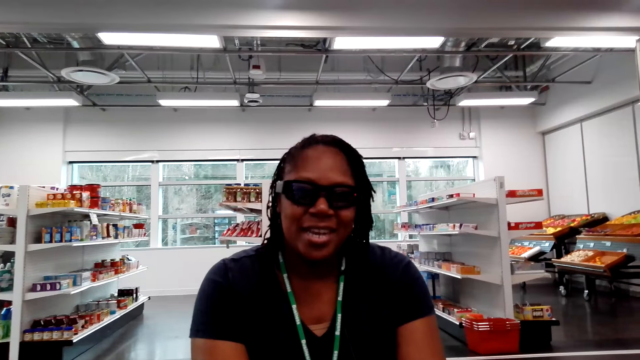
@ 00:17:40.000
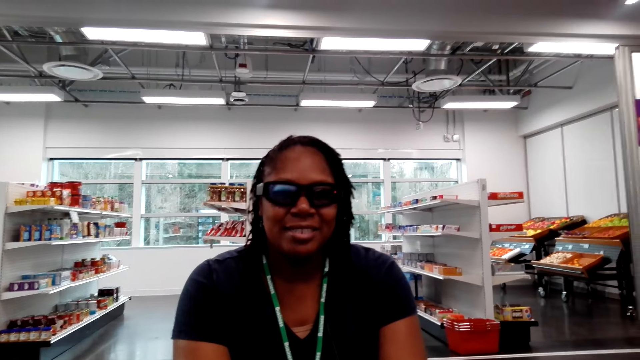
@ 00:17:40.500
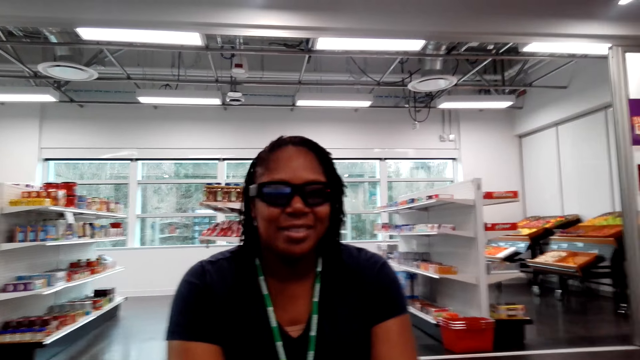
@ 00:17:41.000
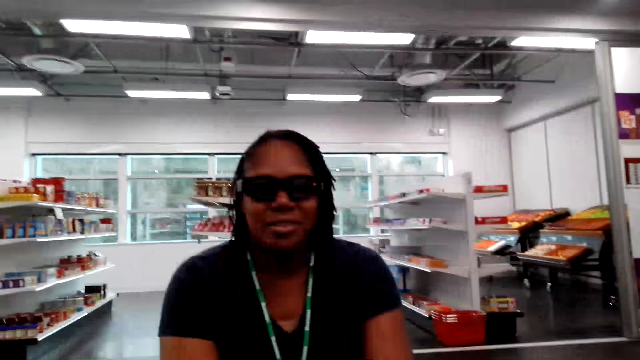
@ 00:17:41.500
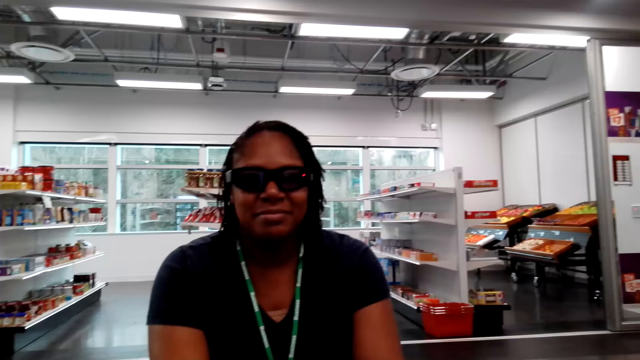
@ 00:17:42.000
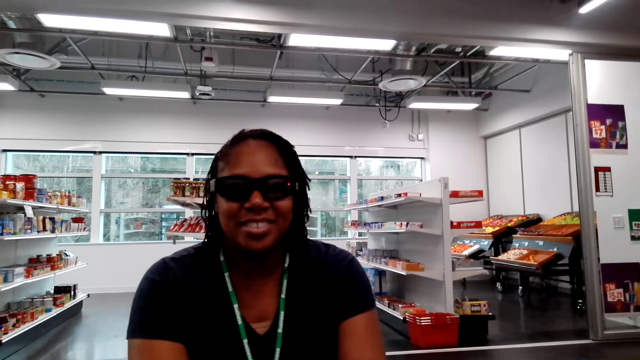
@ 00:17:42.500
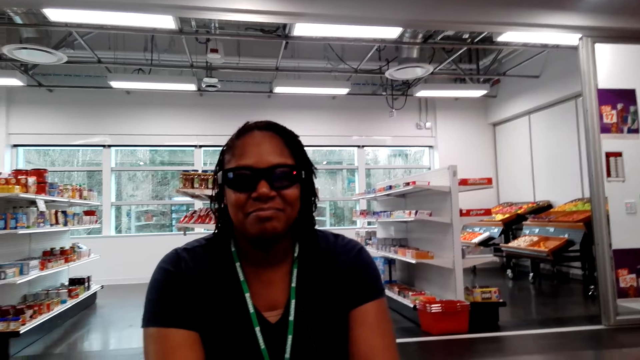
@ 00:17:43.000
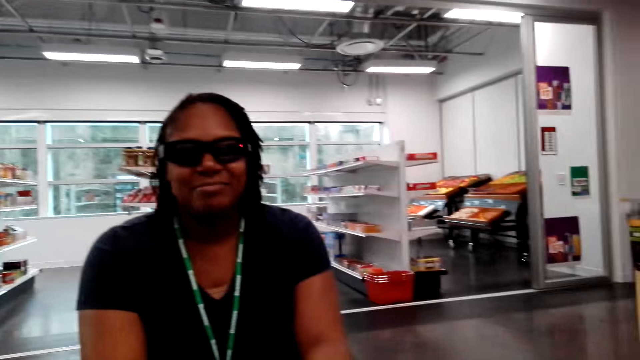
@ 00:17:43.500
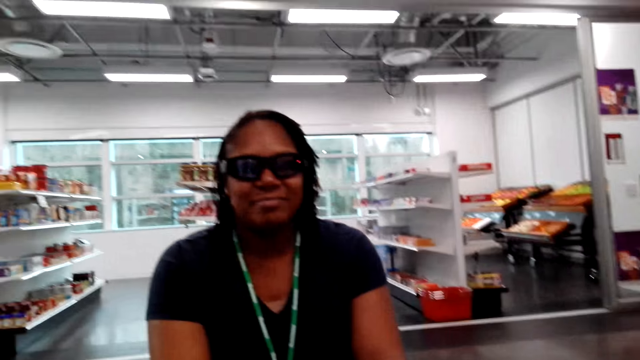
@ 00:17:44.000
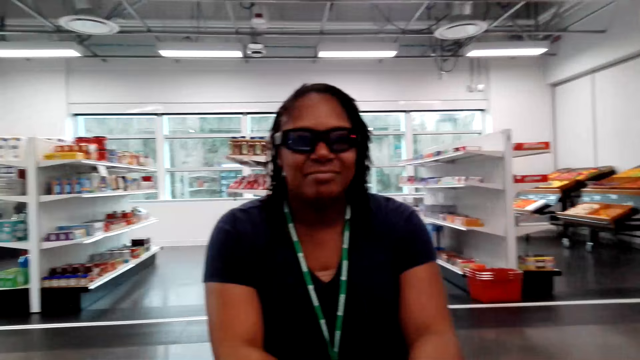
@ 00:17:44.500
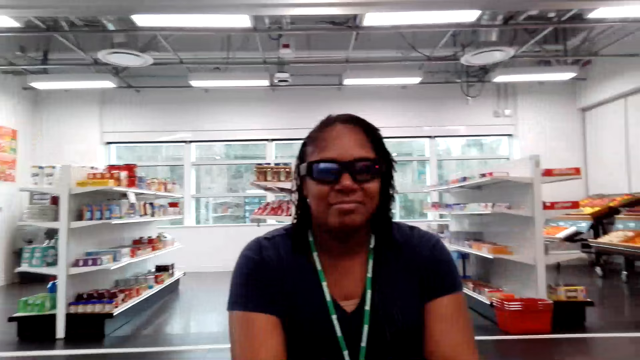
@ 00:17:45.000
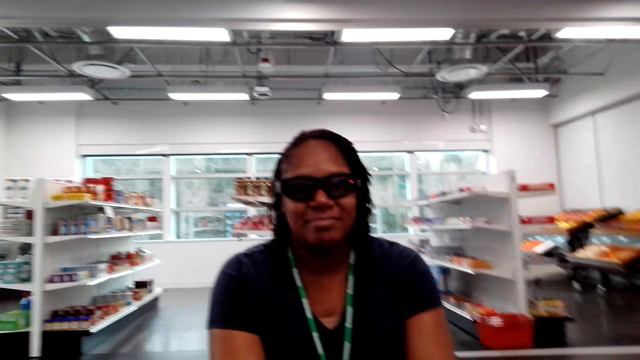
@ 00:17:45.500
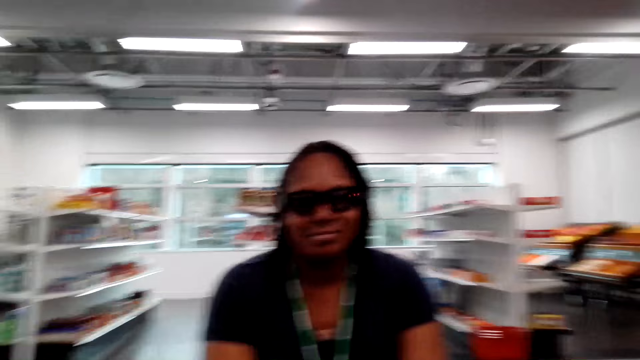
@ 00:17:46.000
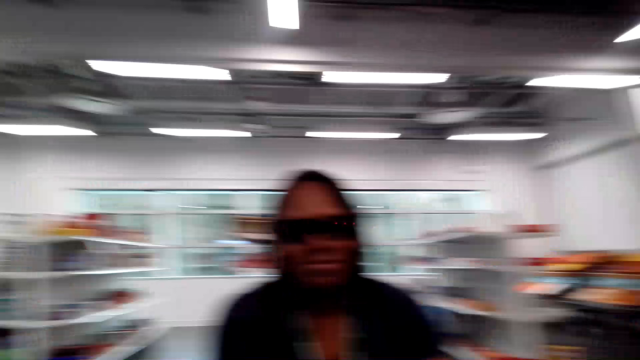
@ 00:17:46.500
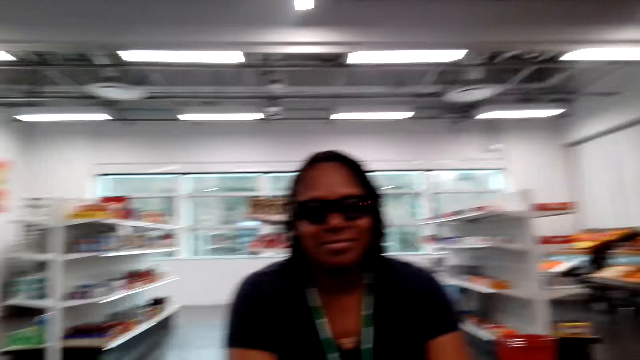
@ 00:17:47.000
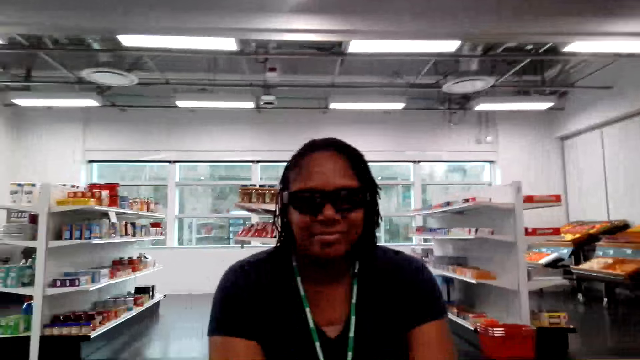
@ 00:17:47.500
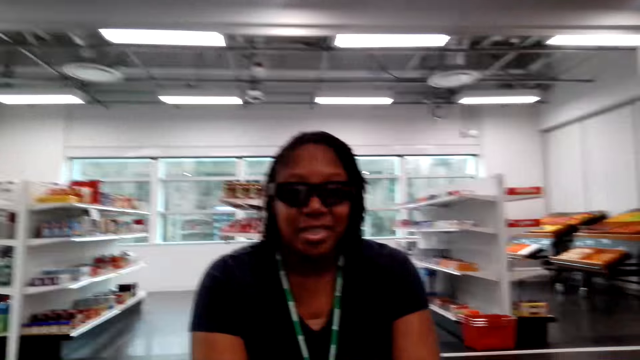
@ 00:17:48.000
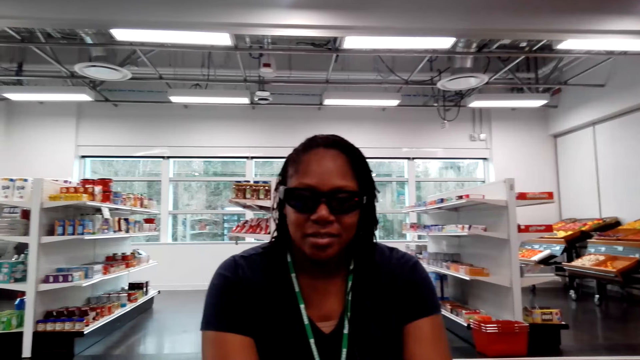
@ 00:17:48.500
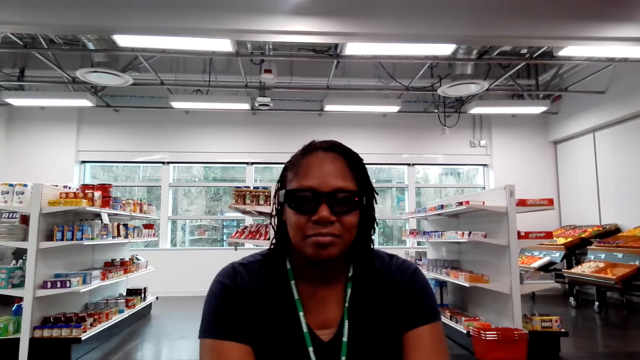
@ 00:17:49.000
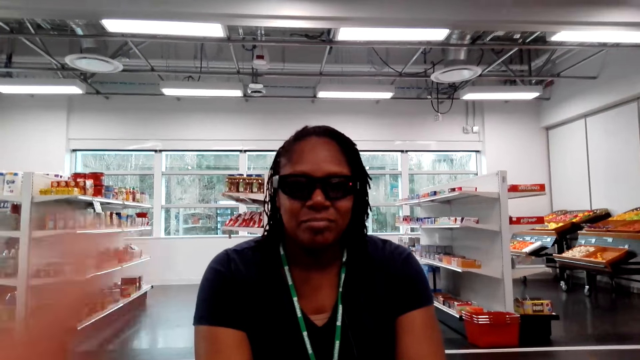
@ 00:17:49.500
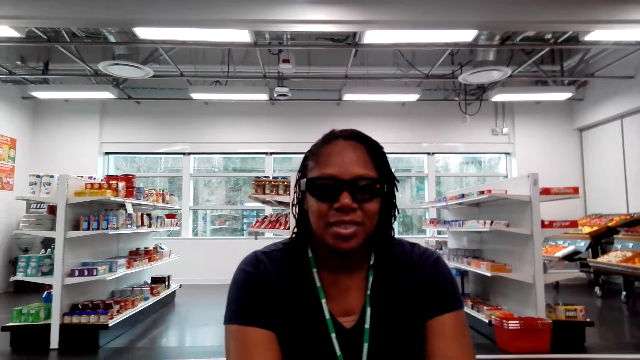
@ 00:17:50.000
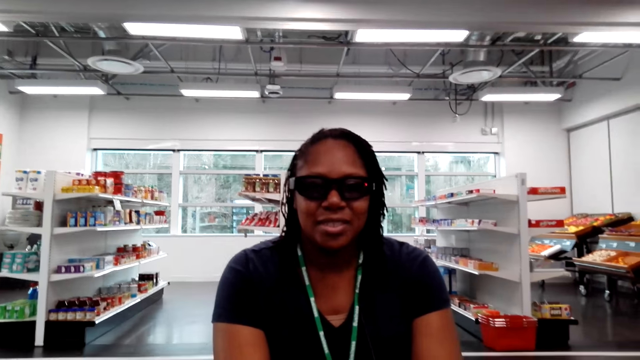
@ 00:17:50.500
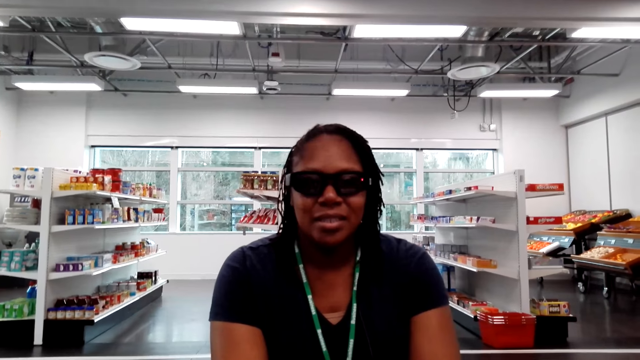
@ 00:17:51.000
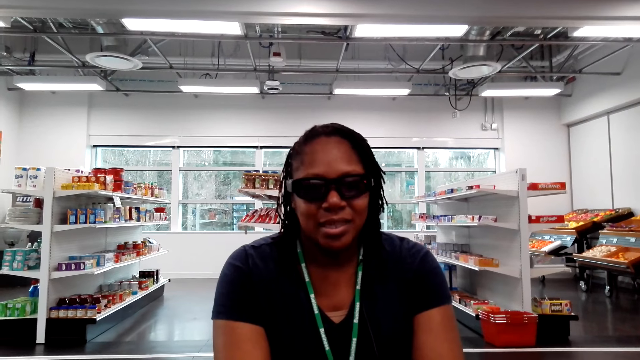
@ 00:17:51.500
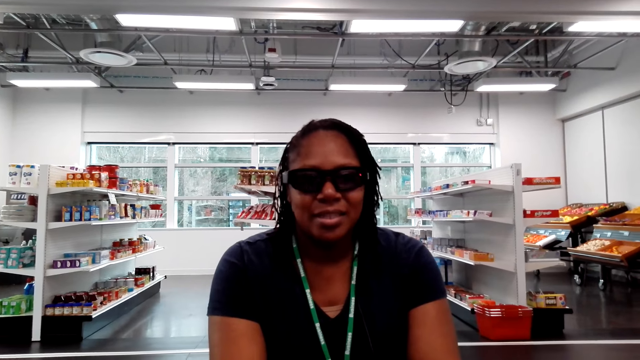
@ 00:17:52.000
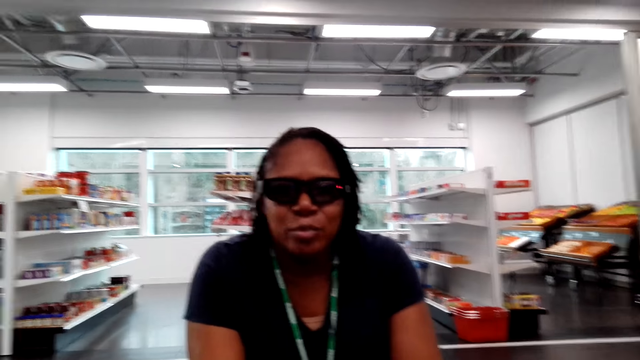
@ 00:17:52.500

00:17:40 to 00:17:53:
A woman talks to the camera wearer. The woman swings her head.

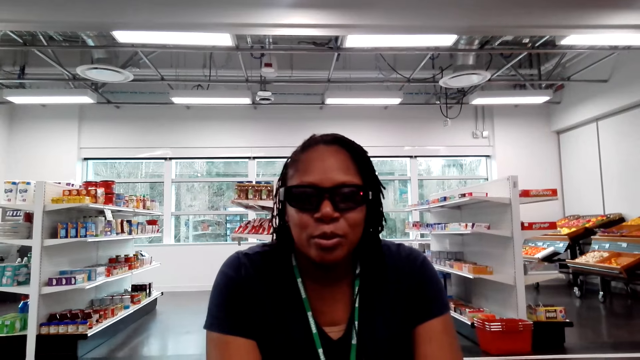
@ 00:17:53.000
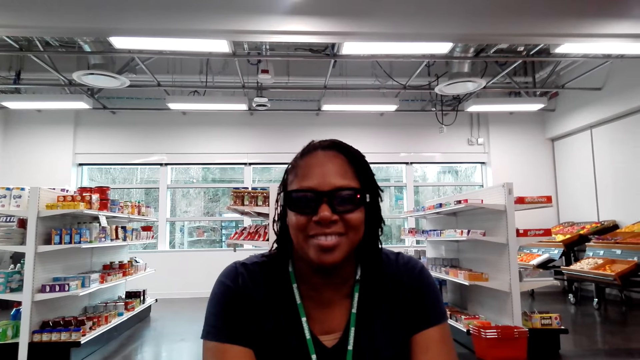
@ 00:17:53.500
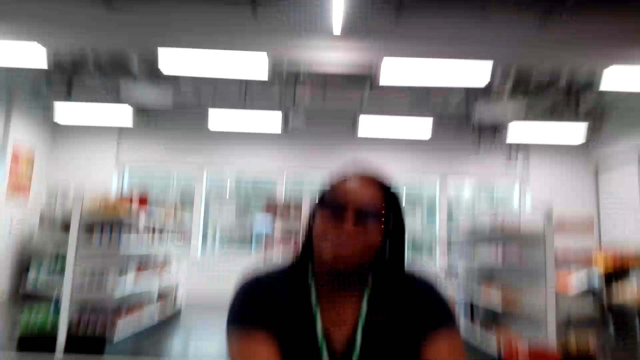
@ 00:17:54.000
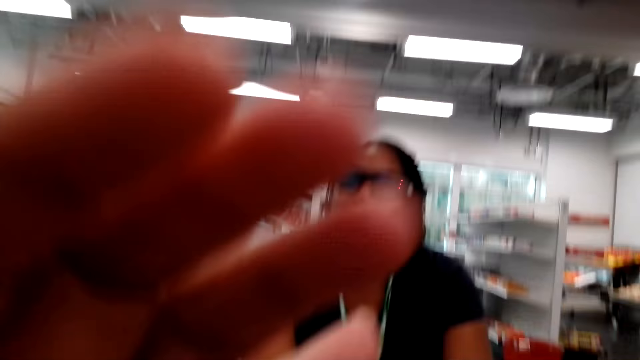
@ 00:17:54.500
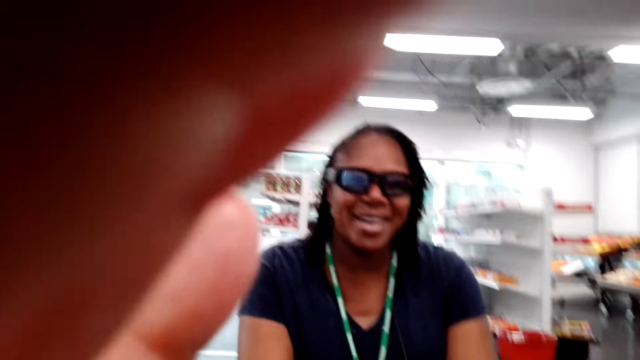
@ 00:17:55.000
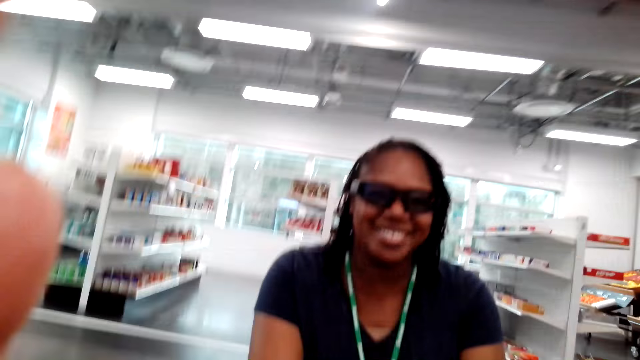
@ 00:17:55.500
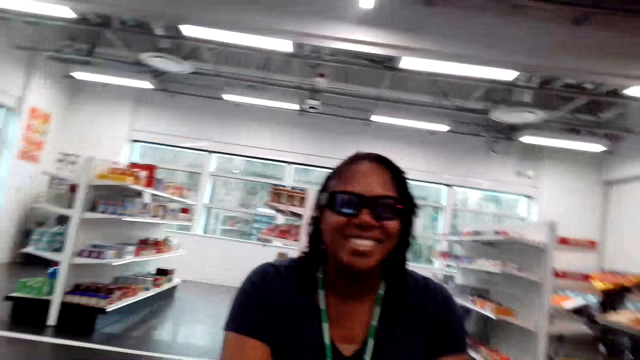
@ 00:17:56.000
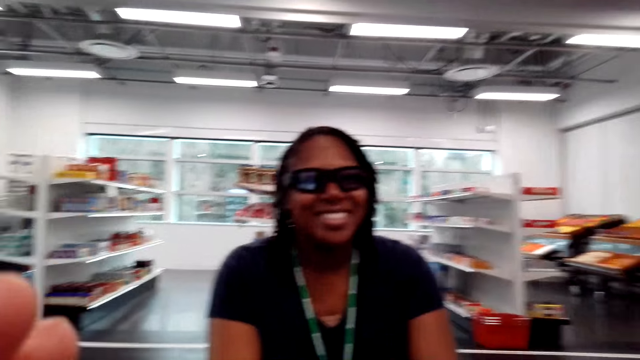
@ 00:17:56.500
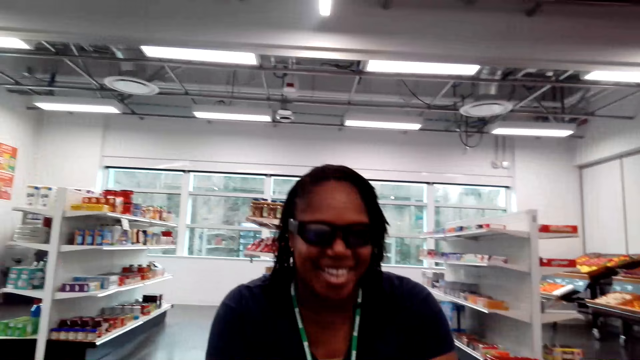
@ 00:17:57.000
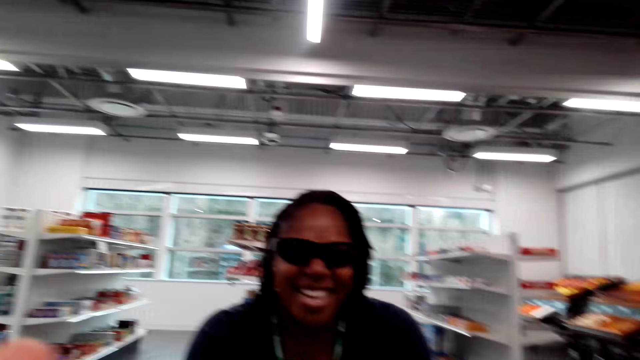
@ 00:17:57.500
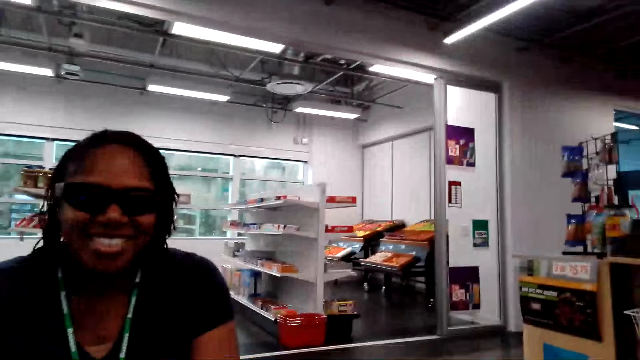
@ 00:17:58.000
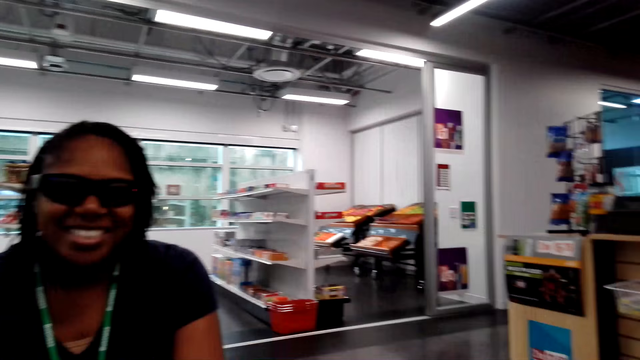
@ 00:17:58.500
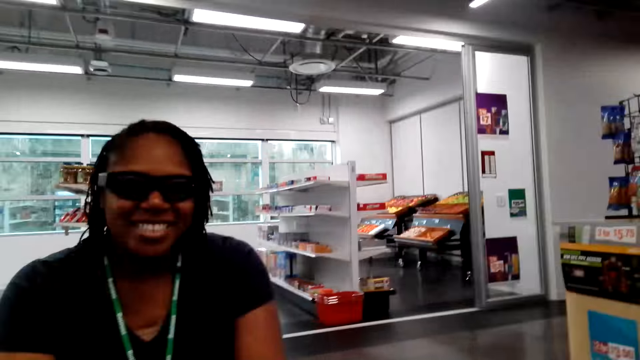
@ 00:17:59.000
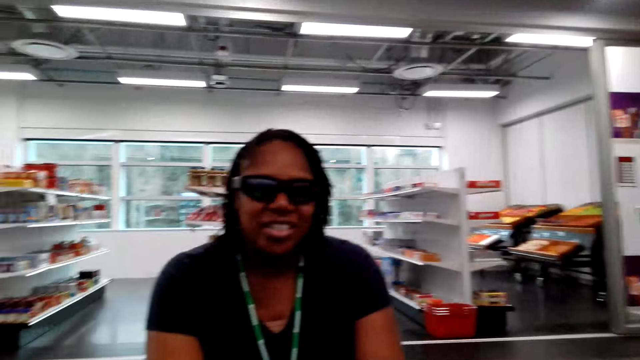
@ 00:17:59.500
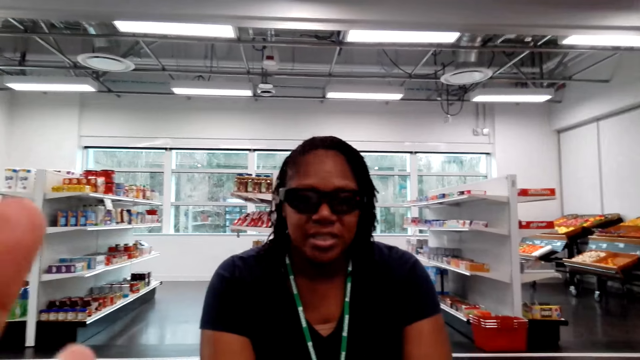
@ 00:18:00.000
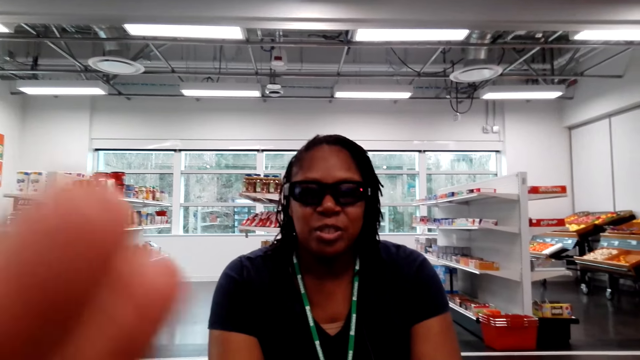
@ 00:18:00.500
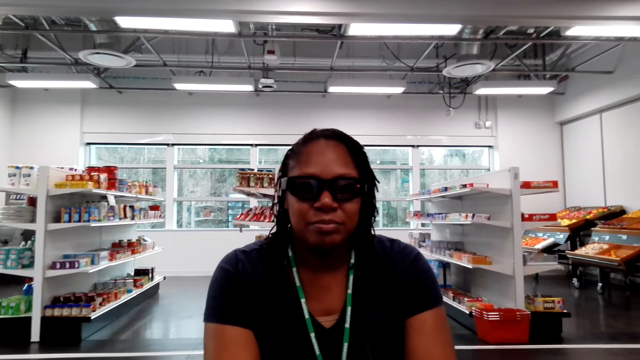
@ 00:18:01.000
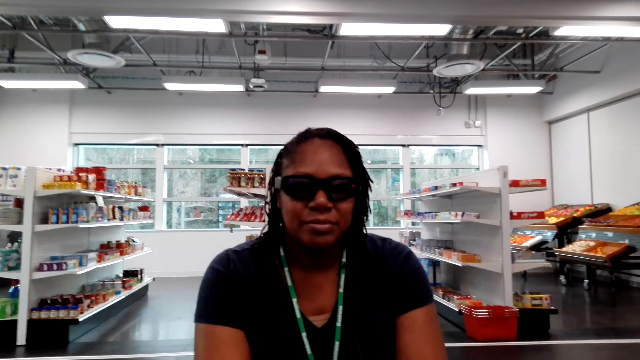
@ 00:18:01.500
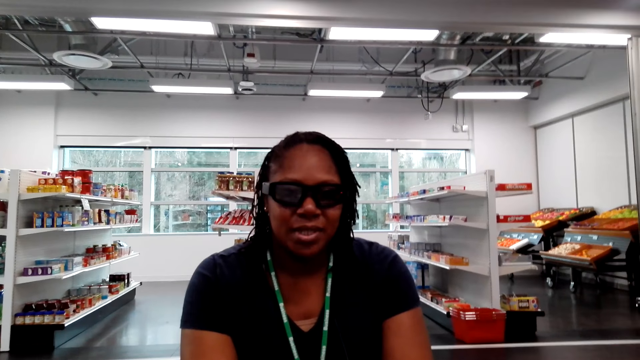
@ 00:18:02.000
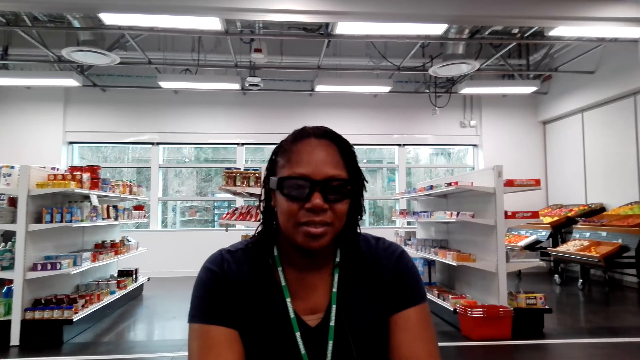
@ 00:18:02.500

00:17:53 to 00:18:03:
The camera wearer adjusts a camera. A woman adjusts the camera.
